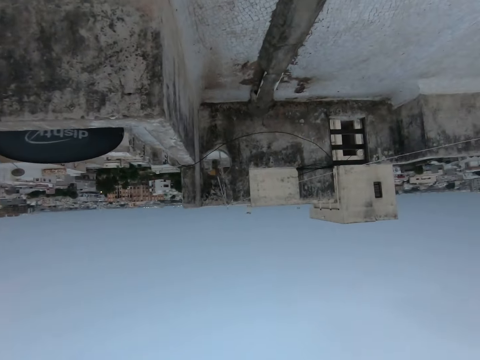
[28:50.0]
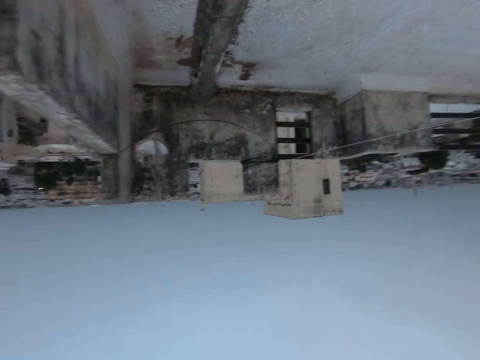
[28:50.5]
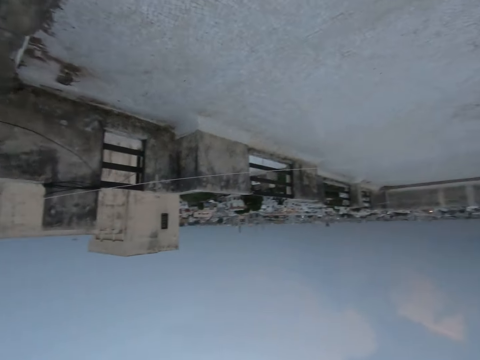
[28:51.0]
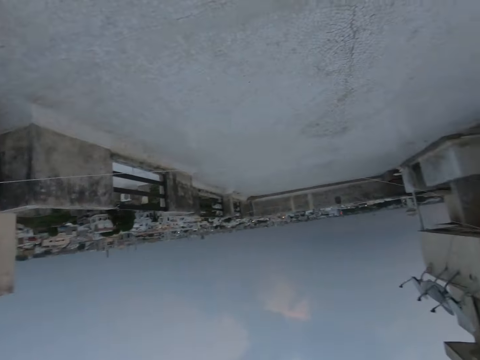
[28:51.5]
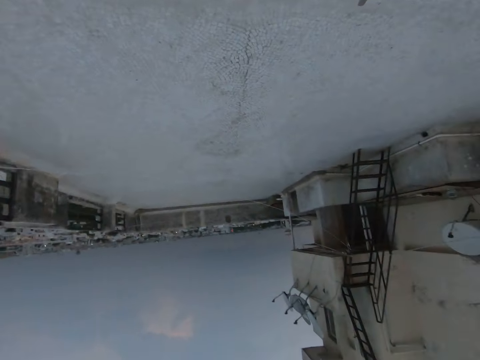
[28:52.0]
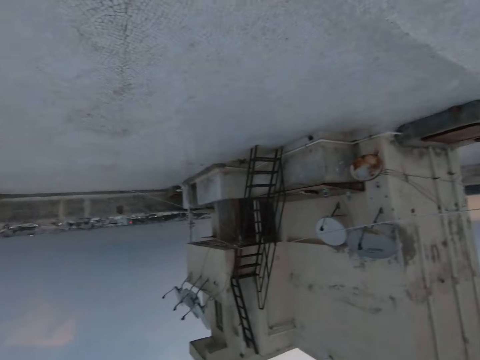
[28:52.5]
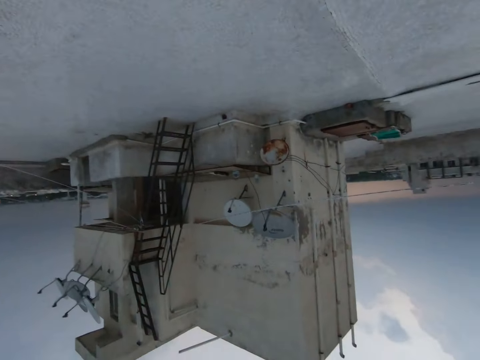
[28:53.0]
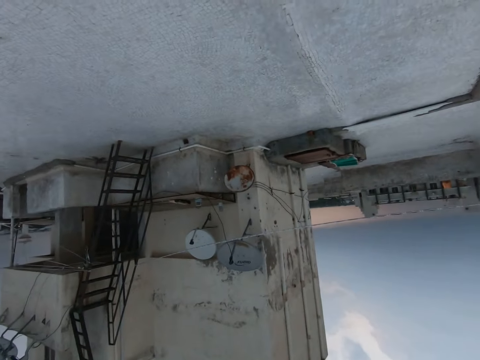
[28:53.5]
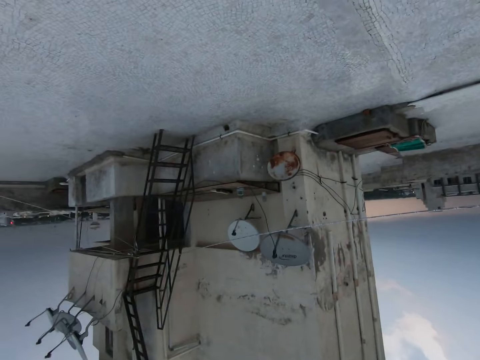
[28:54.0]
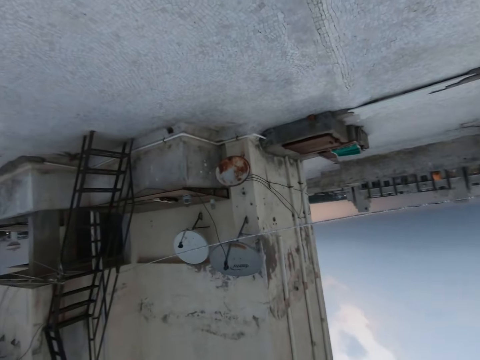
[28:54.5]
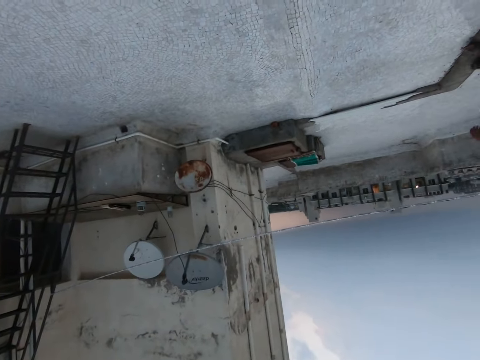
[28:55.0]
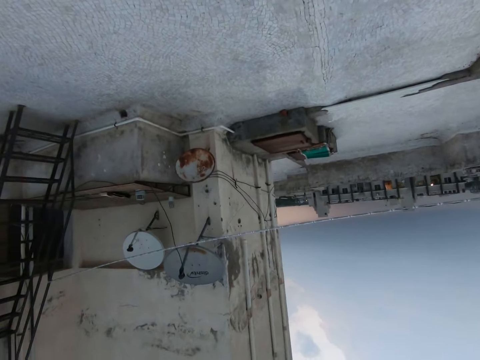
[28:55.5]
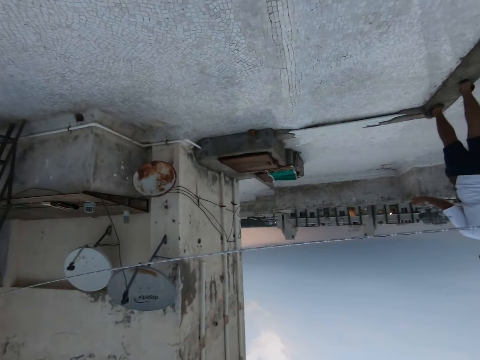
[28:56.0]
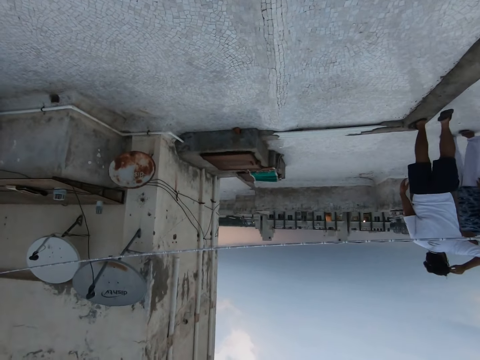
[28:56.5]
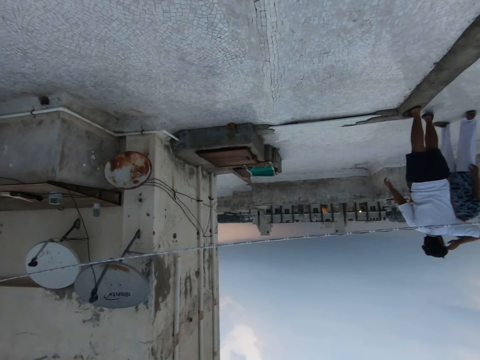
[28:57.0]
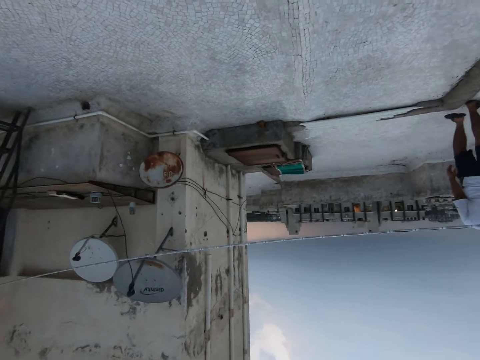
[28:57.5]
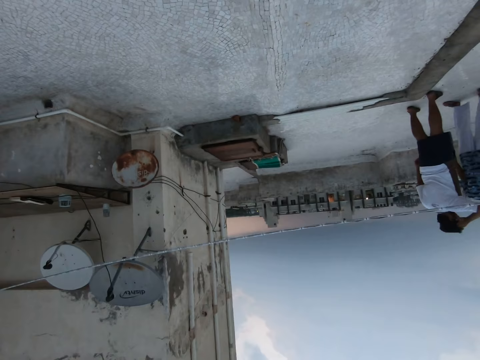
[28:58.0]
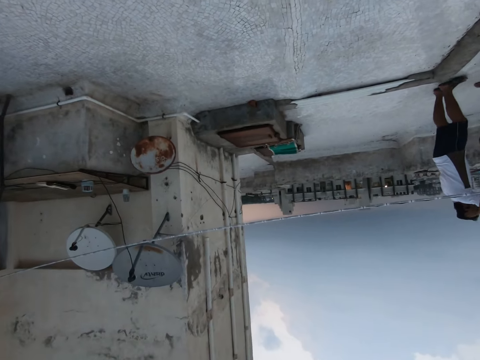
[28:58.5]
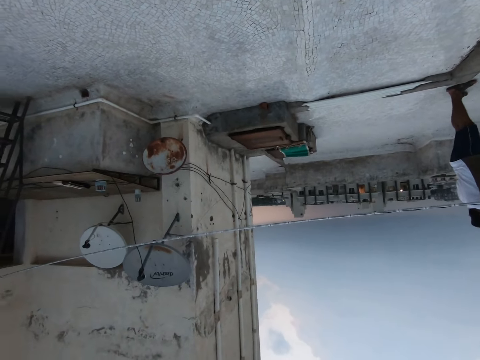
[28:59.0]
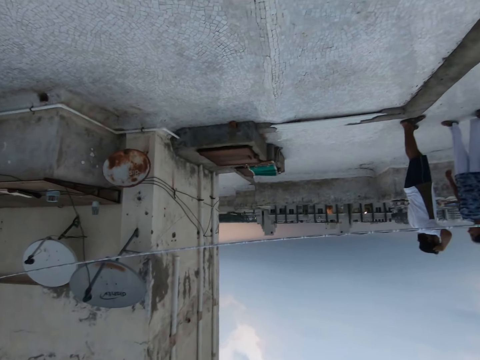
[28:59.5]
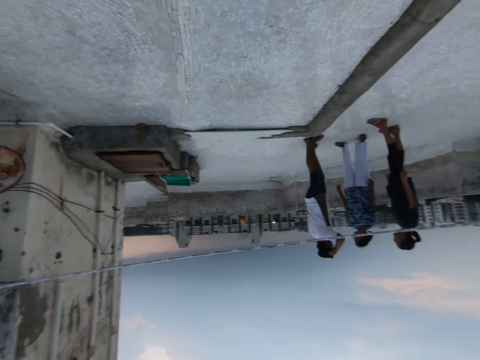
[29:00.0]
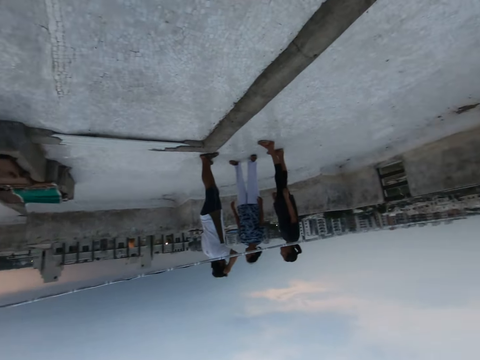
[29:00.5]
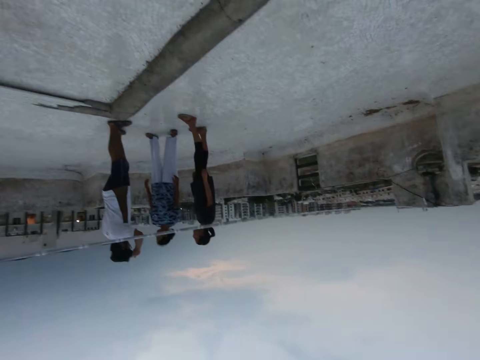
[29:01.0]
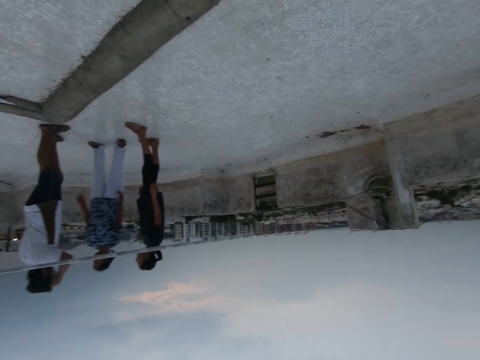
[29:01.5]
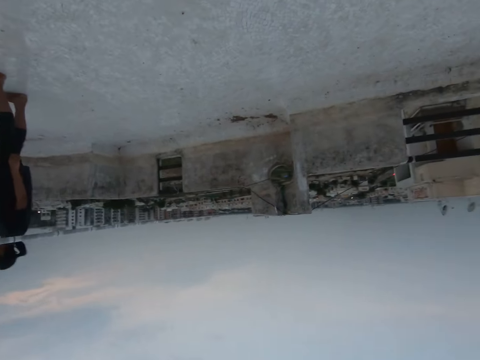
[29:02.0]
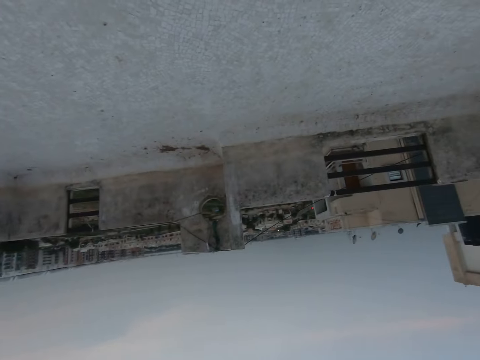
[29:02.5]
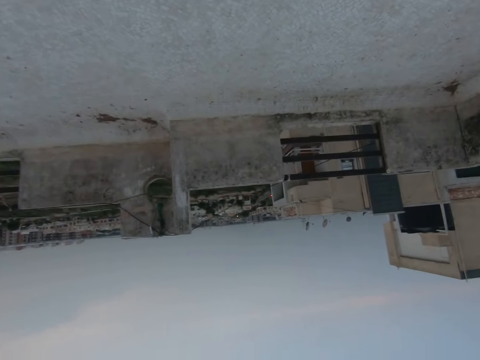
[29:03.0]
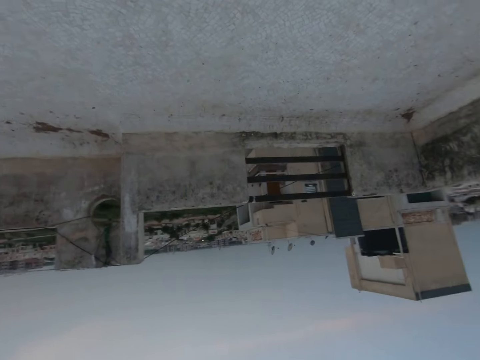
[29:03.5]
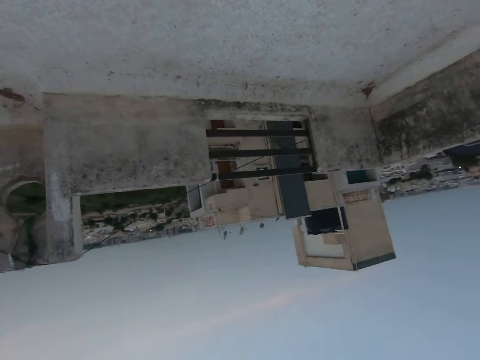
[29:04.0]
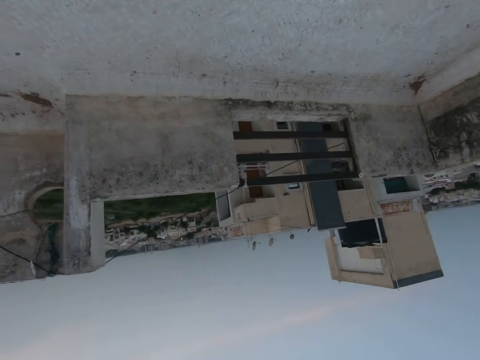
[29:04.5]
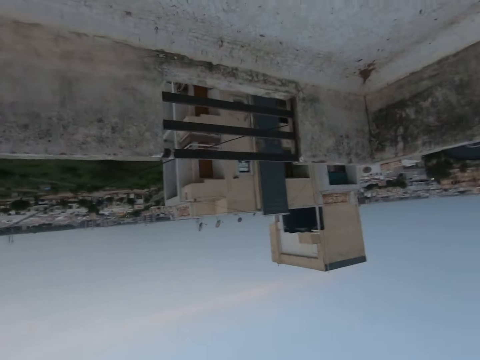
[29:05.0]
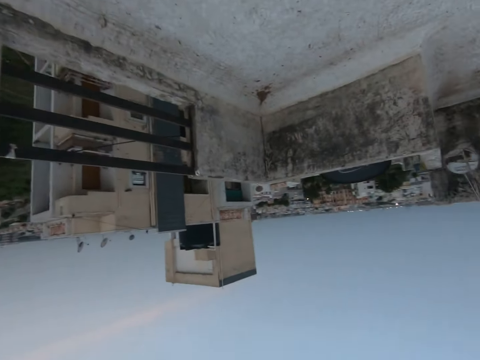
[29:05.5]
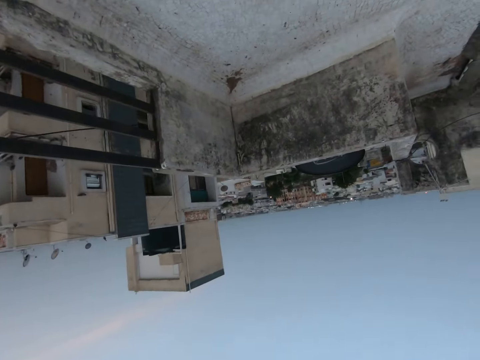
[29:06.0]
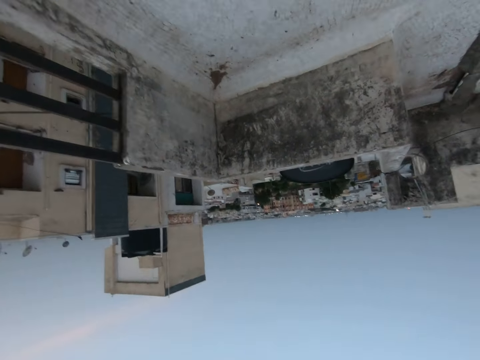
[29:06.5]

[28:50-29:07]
The camera wearer looks around the roof top. They walk forward. They look around the roof top. A man converses with friends. The camera wearer walks forward.

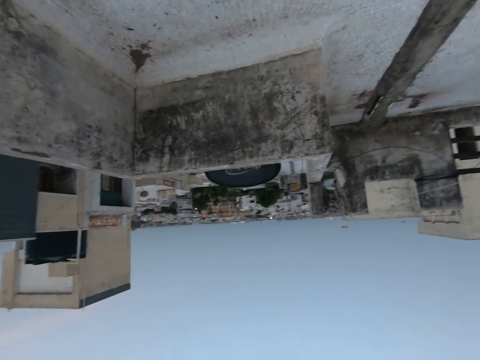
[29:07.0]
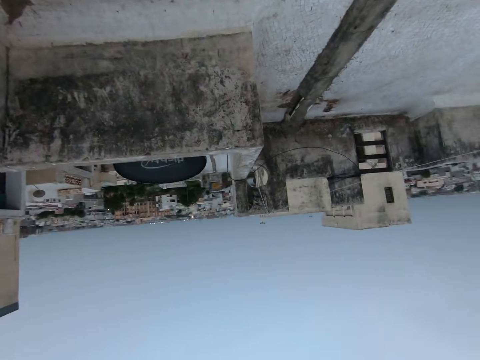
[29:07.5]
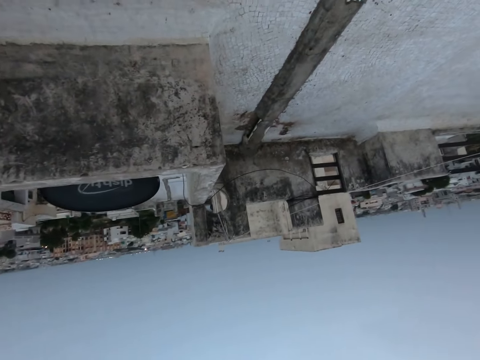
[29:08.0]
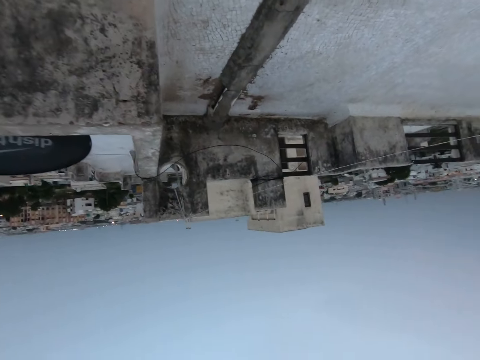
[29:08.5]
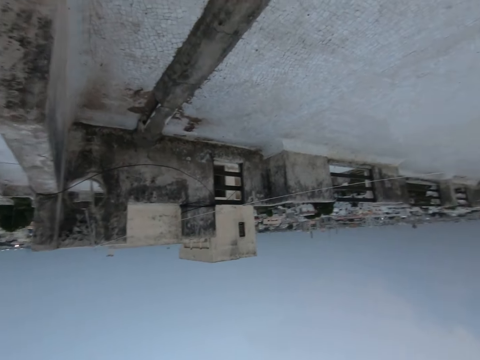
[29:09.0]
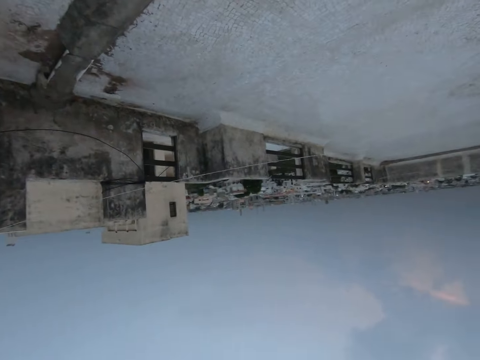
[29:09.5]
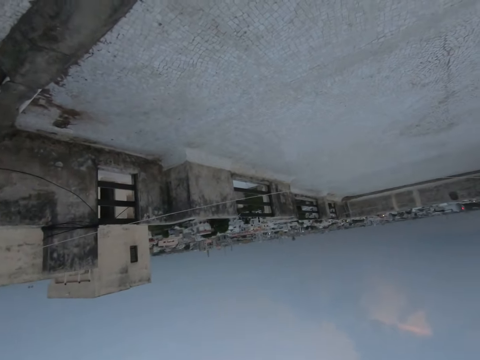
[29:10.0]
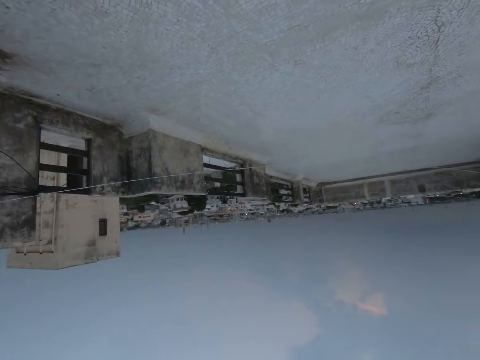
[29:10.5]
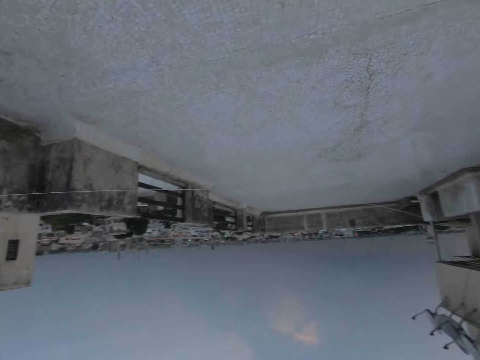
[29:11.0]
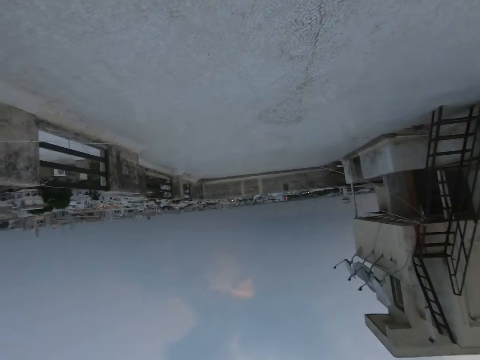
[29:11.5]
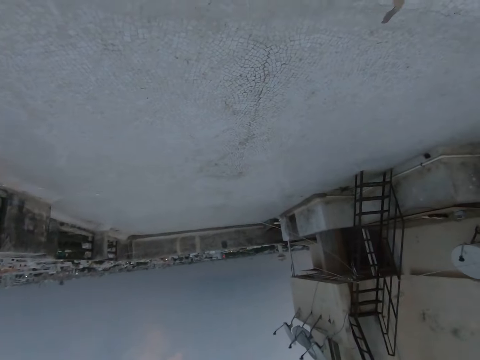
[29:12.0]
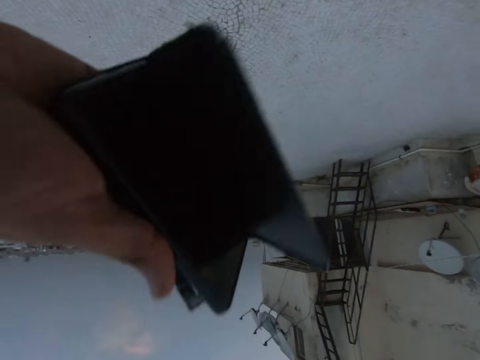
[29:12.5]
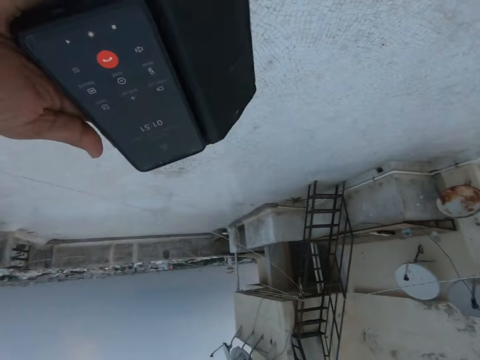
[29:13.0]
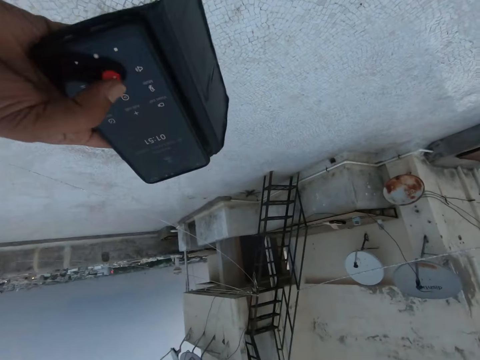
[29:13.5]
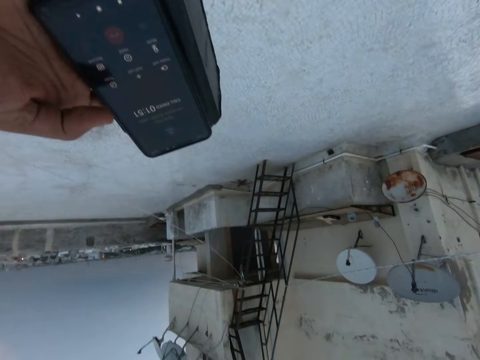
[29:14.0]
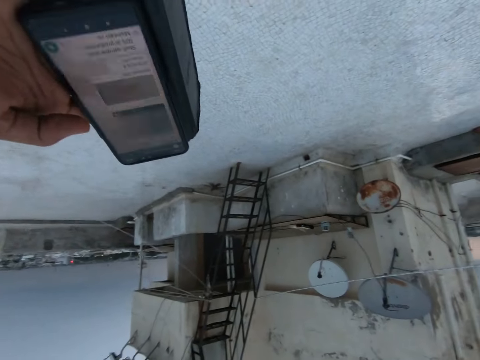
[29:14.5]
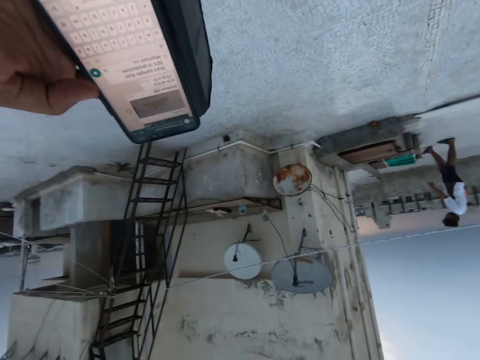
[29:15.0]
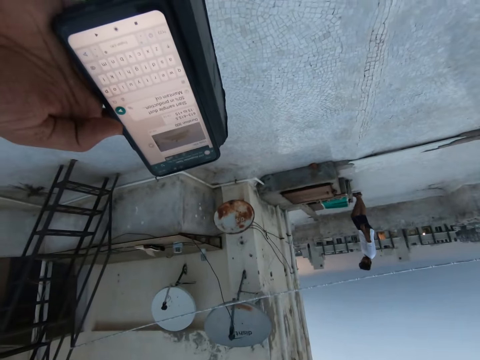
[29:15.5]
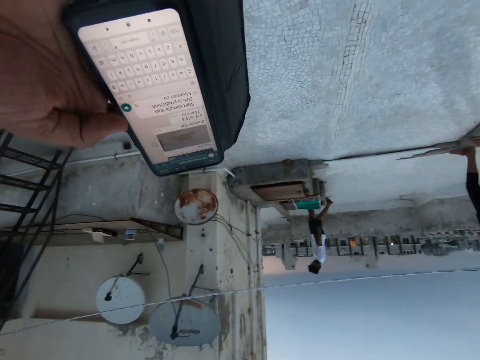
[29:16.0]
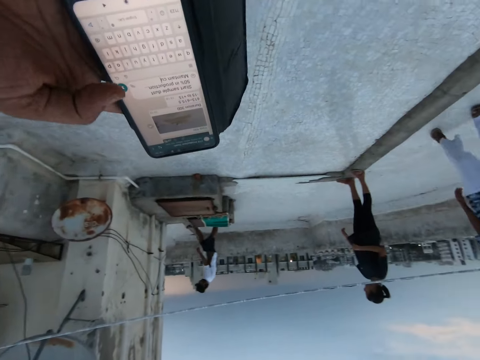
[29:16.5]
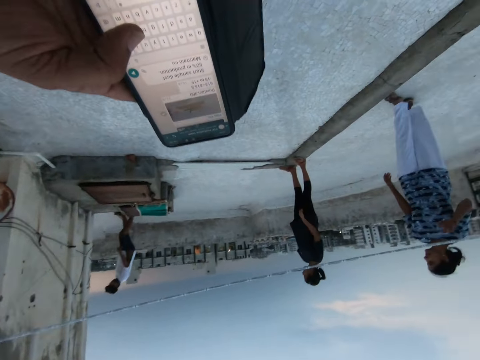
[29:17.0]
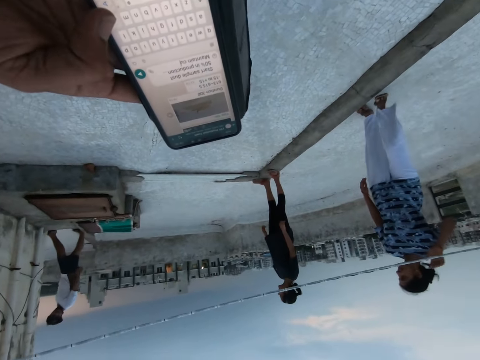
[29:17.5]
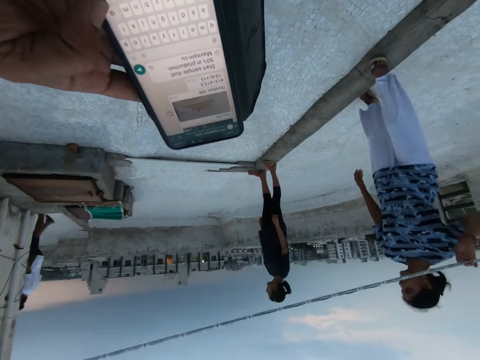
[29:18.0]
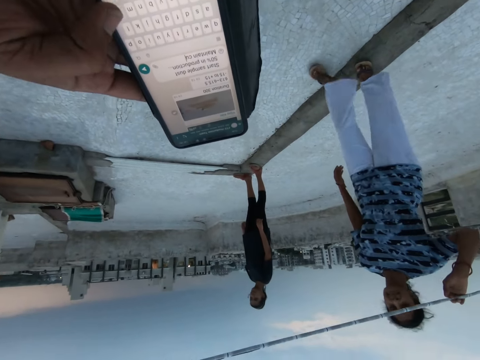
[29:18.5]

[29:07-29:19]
The camera wearer lowers a phone with the left hand. They walk around and operate the phone. They look at the phone. They walk forward. They operate the phone.
